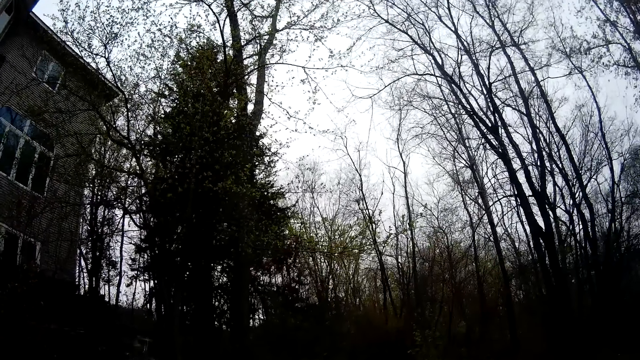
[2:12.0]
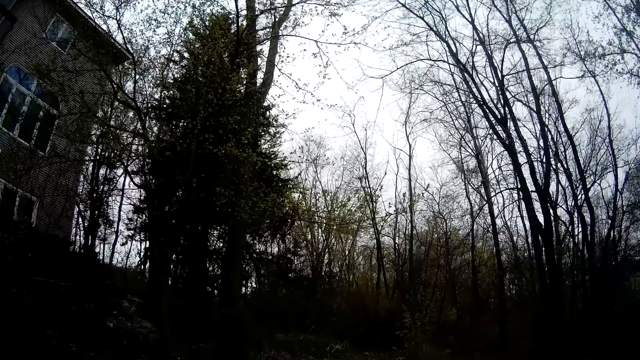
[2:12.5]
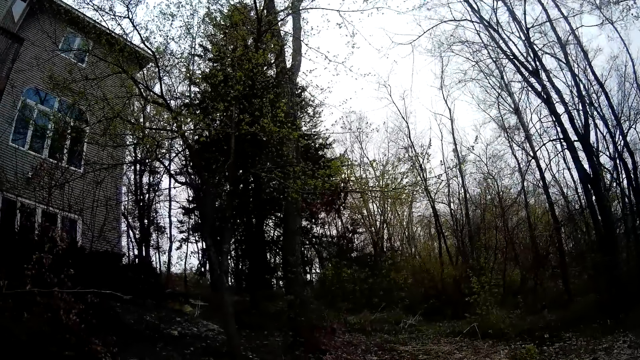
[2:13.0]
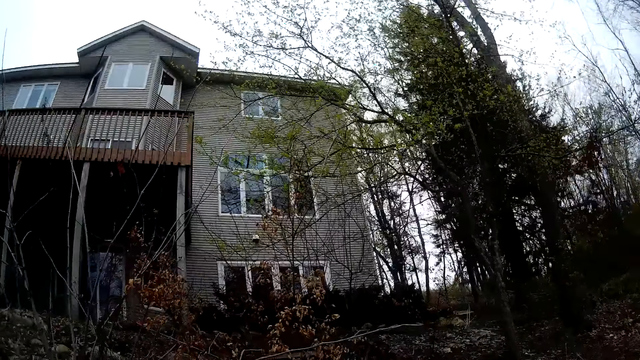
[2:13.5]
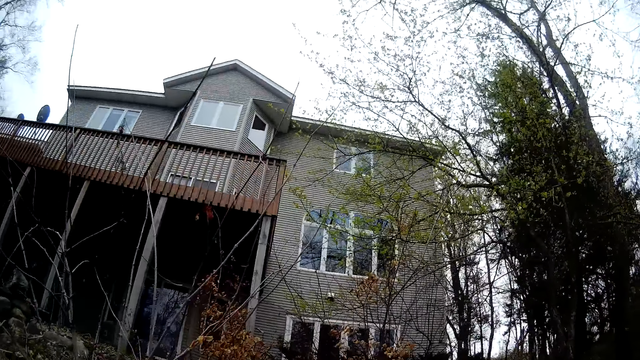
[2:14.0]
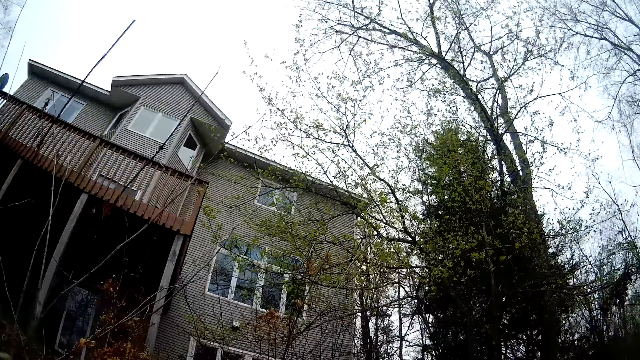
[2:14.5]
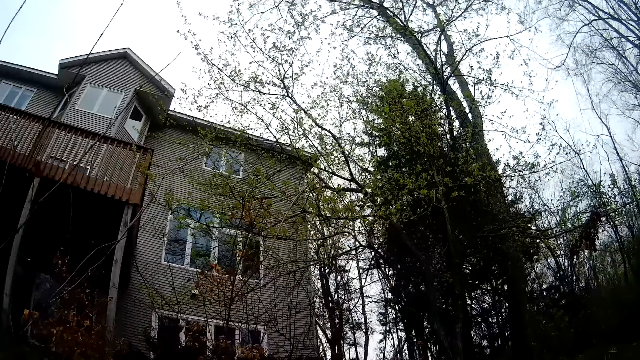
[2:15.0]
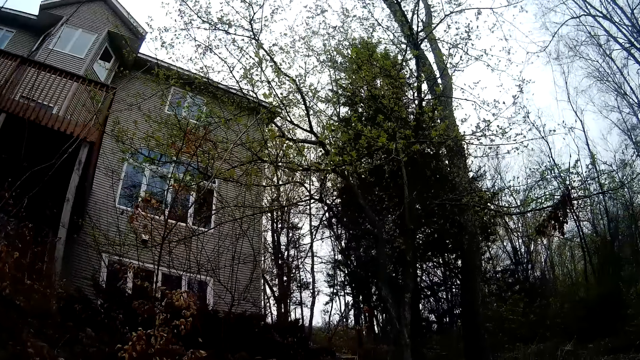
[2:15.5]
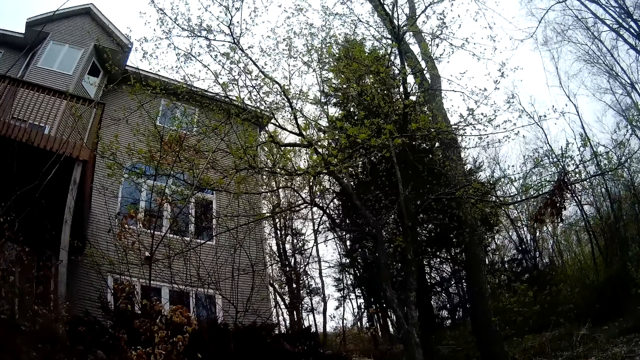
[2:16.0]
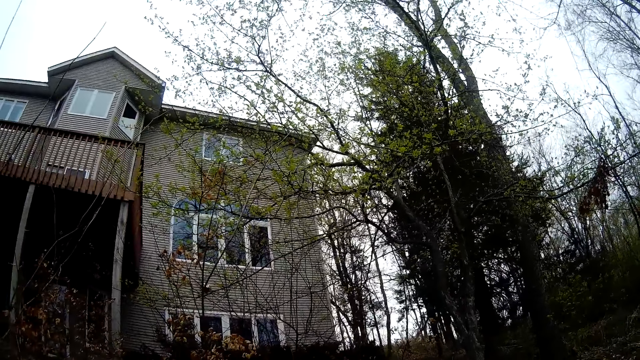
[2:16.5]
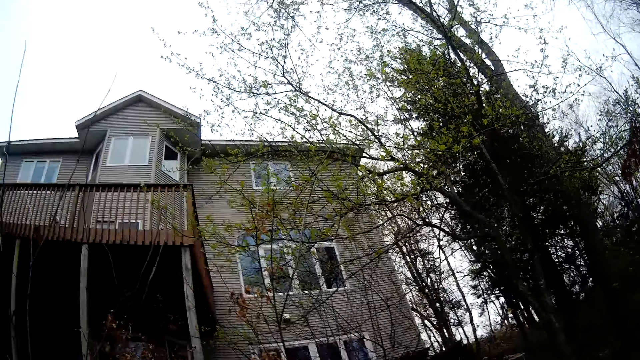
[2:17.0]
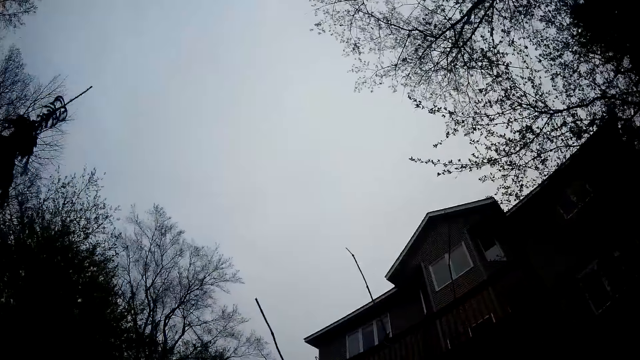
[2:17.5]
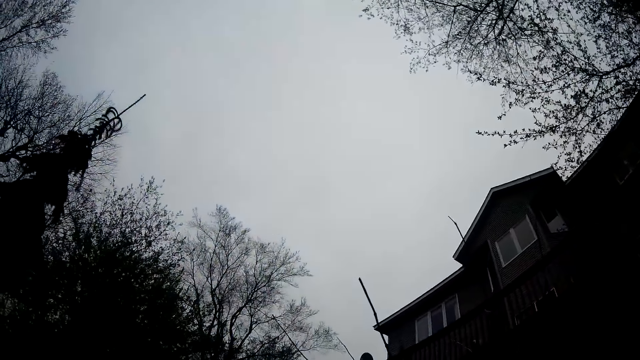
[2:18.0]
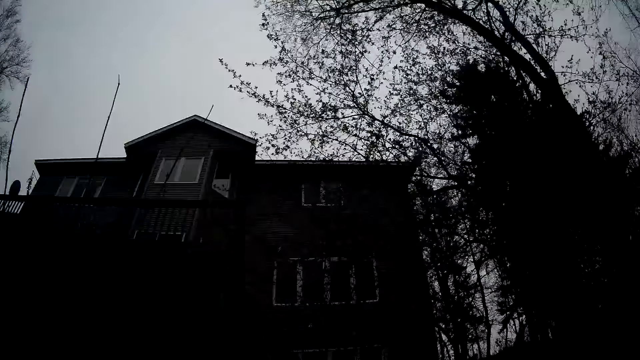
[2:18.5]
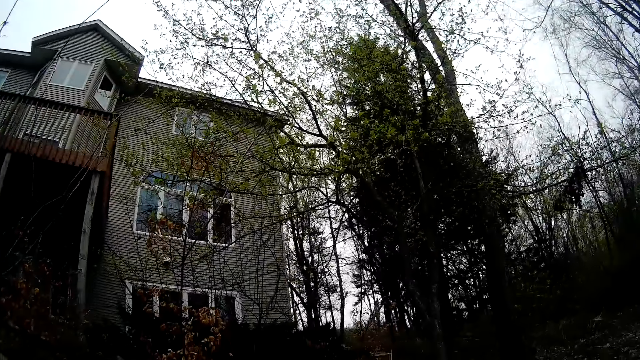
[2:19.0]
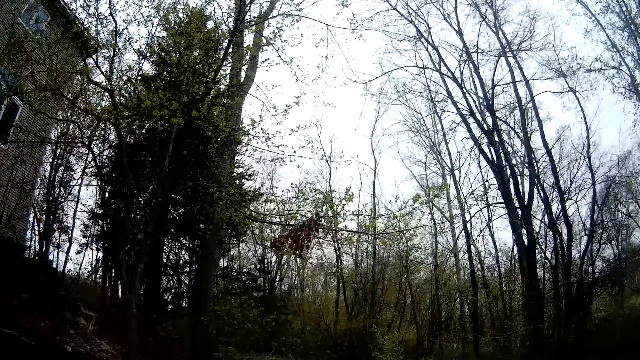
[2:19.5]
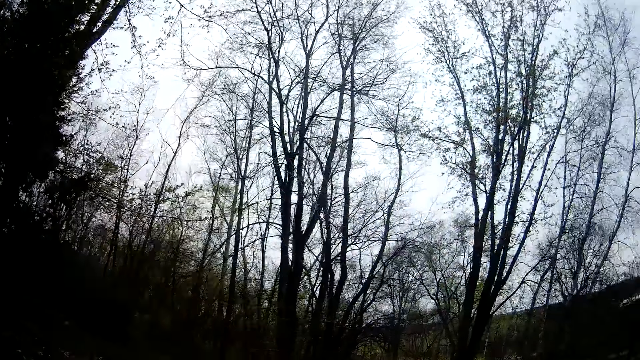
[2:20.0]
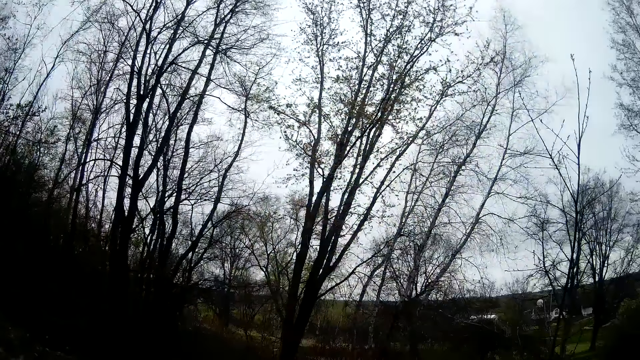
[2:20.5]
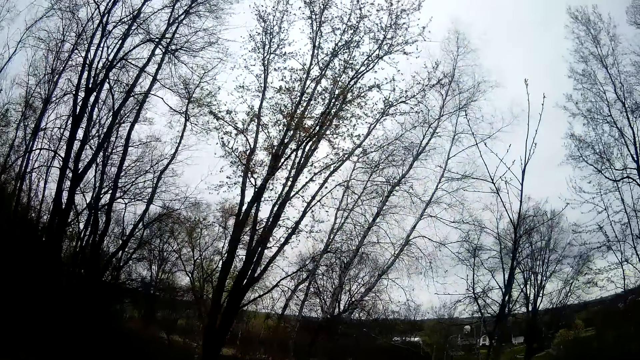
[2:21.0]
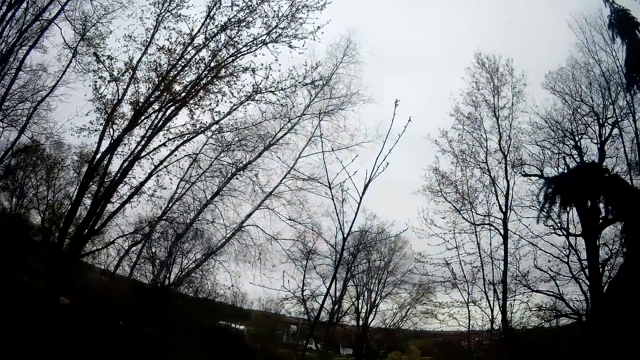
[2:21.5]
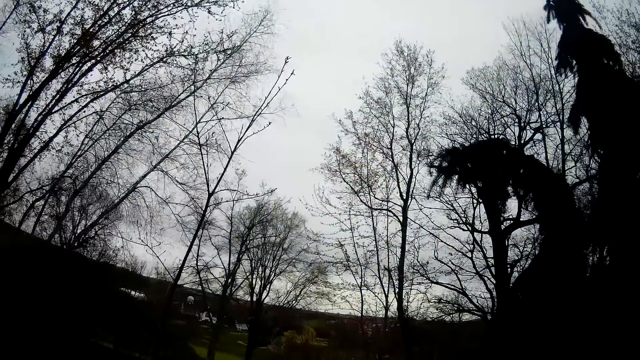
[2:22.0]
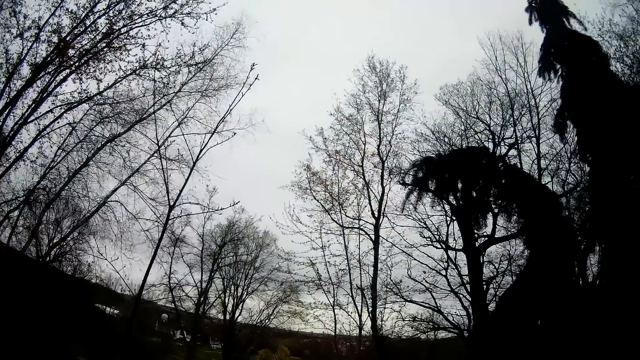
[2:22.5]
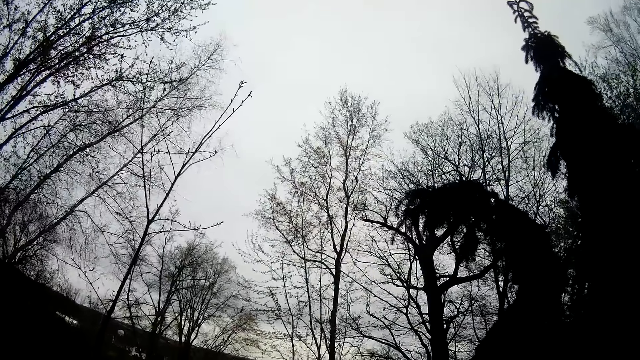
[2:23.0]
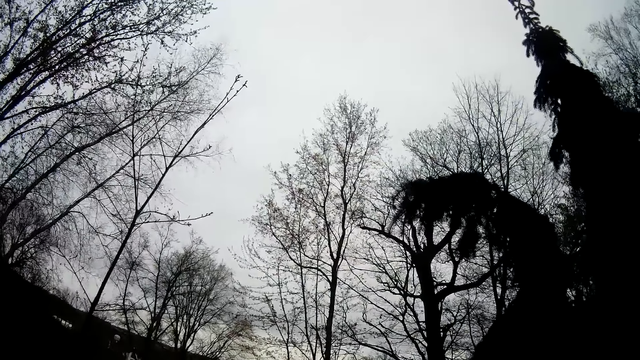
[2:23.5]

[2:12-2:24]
The camera wearer looks around. They look around again. They move around.

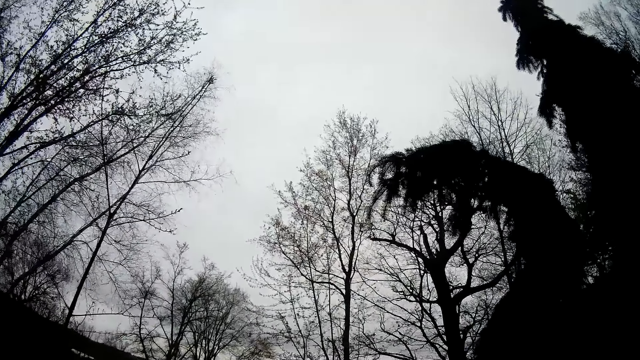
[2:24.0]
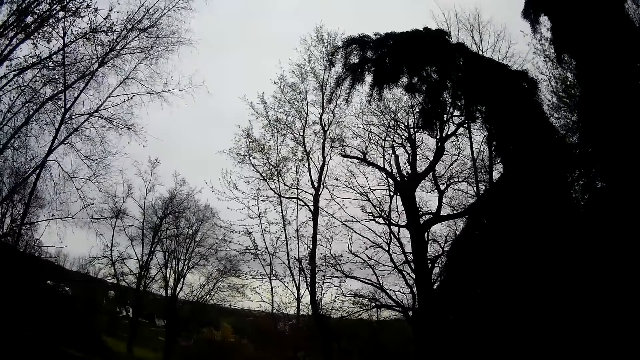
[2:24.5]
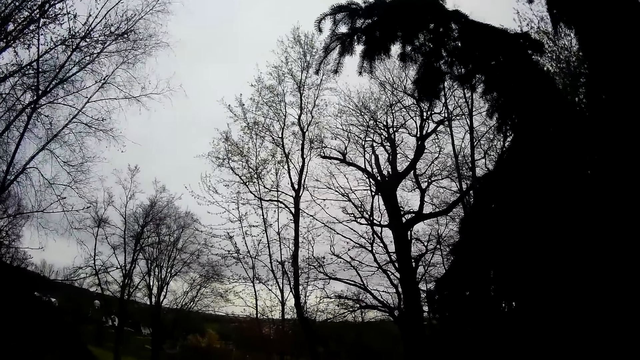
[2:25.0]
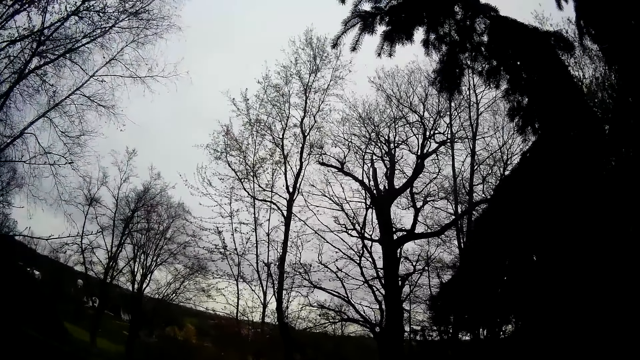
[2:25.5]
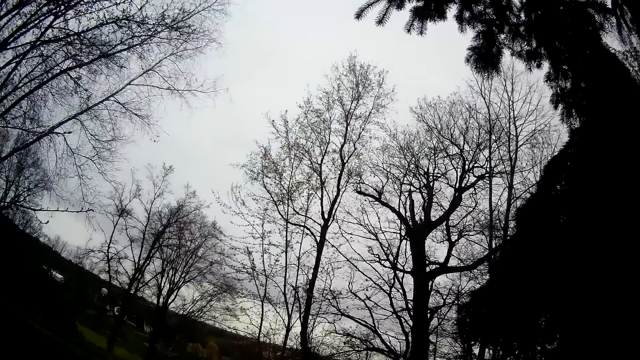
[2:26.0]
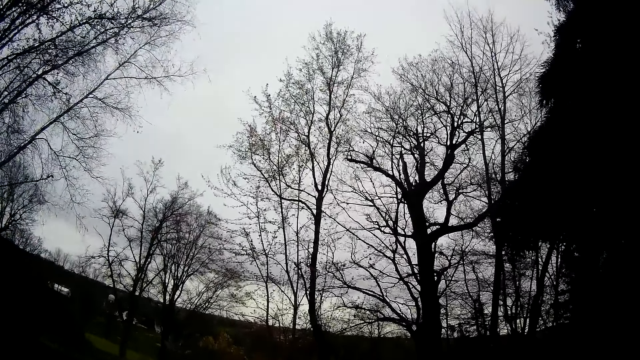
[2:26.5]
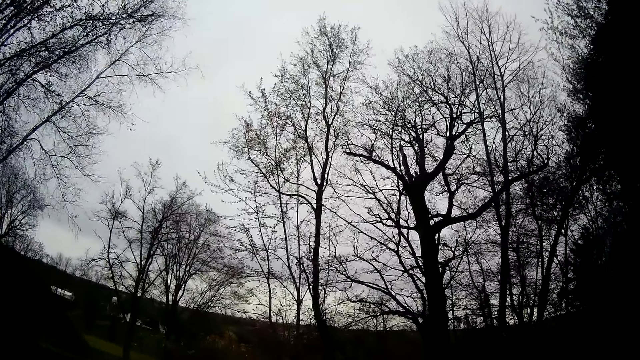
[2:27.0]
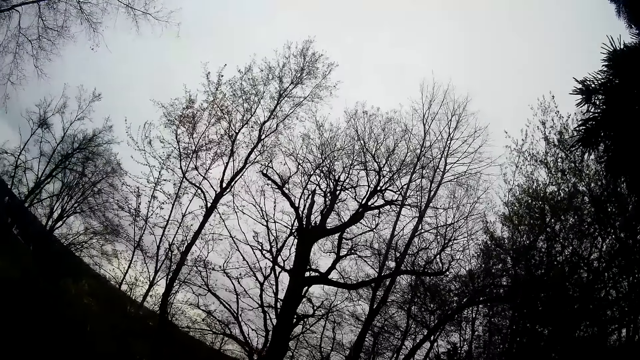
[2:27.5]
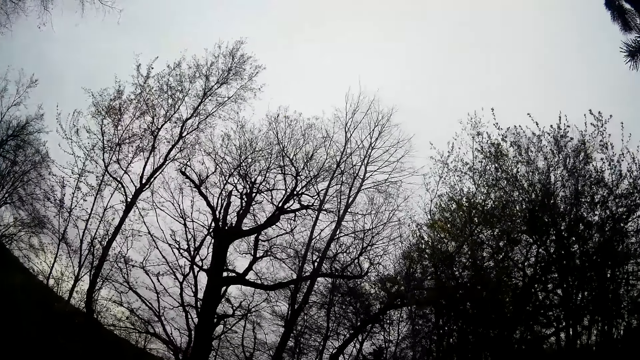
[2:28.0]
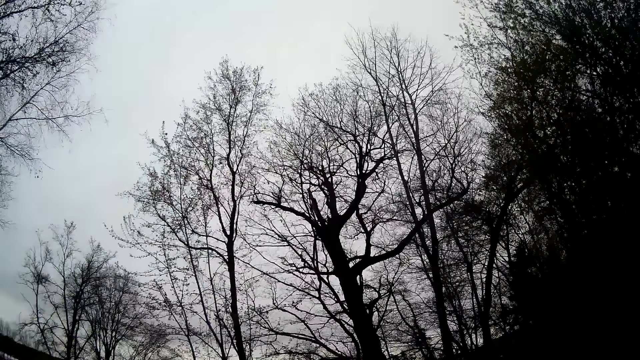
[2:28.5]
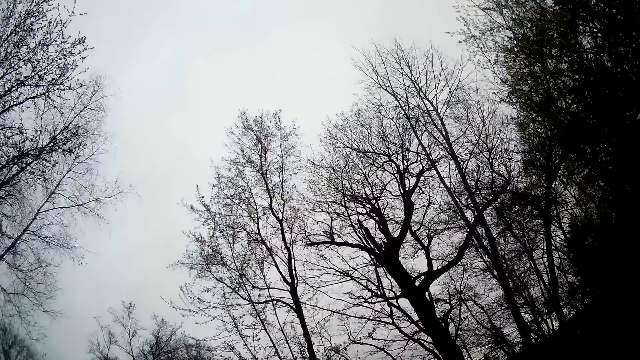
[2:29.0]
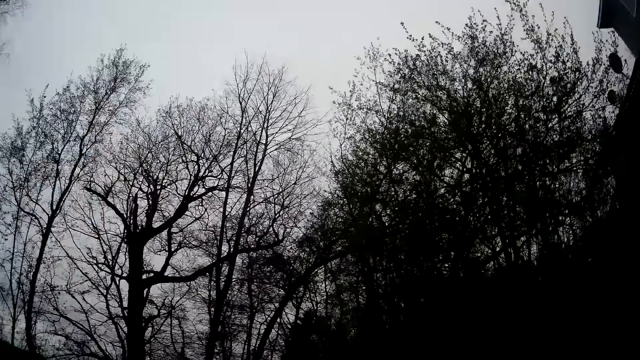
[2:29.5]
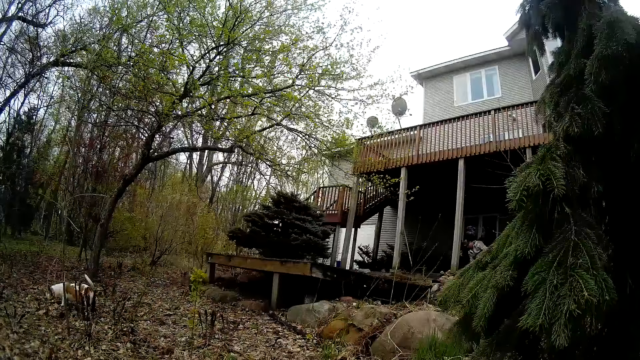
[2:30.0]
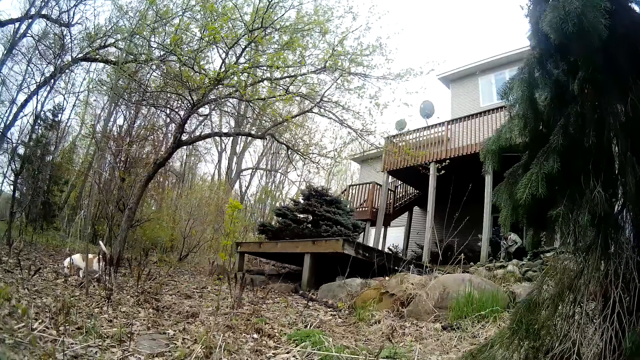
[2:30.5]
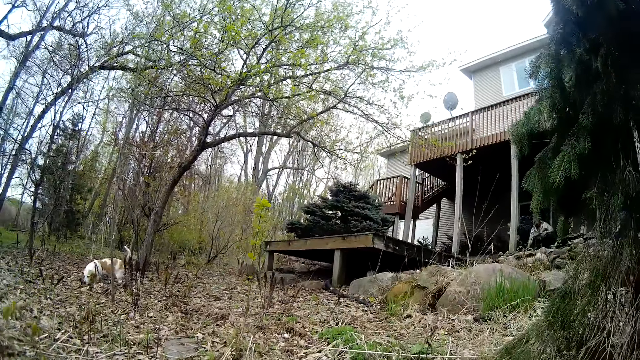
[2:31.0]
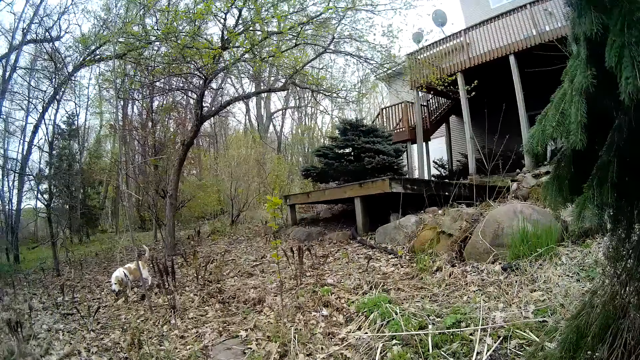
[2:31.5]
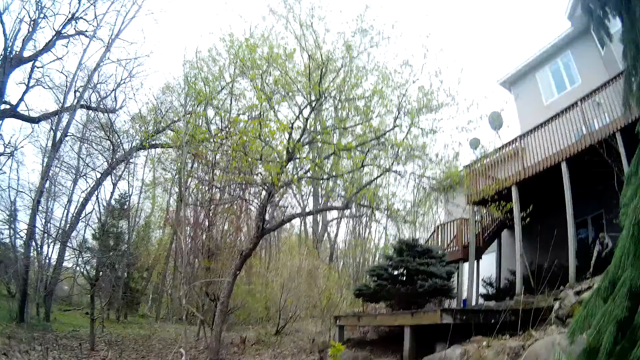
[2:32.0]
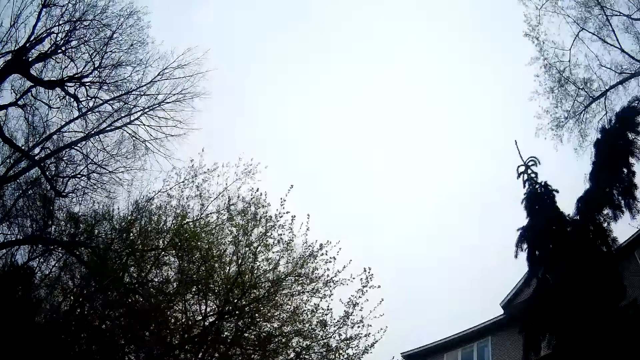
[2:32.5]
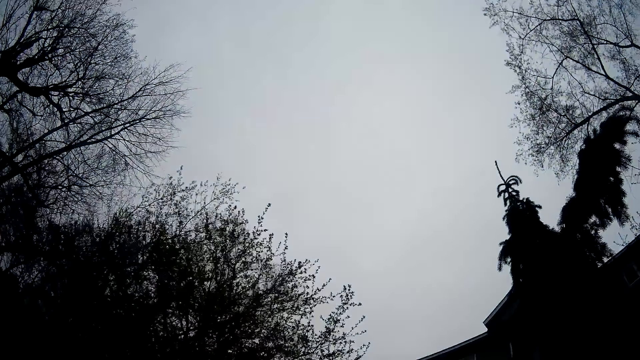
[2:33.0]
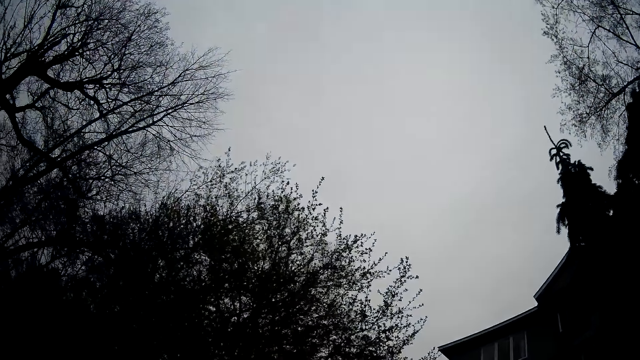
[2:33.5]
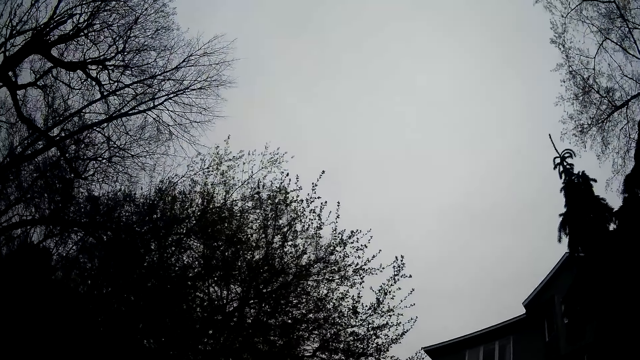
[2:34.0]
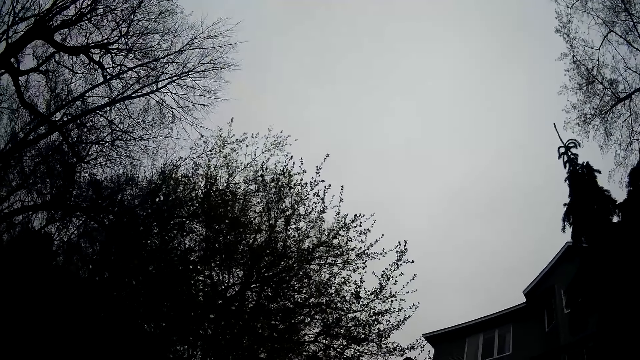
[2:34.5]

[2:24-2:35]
The dog sniffs around the apartment compound. The camera wearer looks around.
